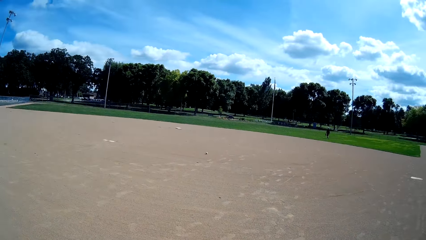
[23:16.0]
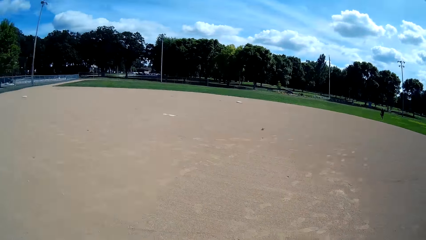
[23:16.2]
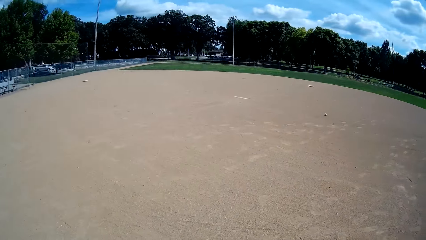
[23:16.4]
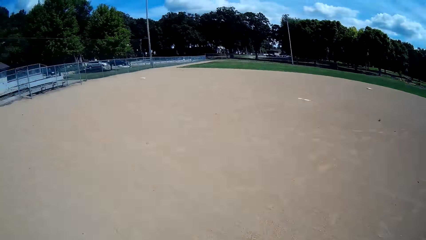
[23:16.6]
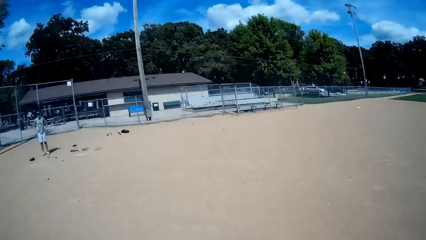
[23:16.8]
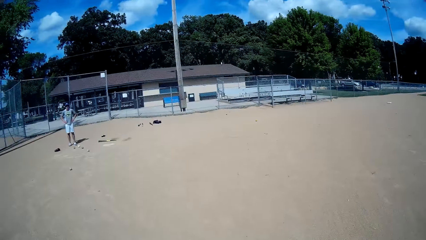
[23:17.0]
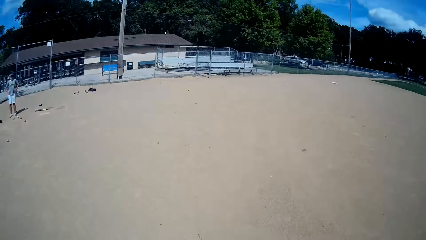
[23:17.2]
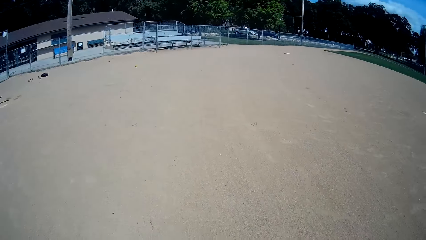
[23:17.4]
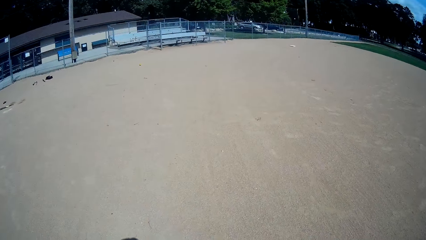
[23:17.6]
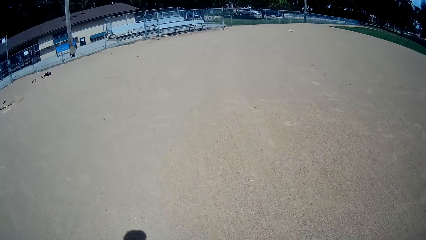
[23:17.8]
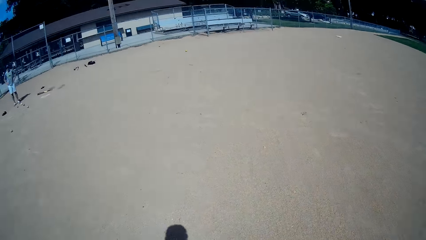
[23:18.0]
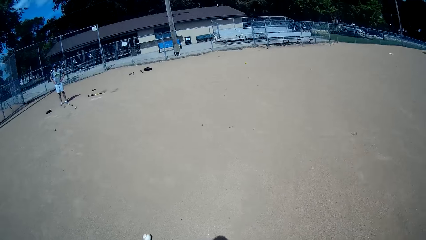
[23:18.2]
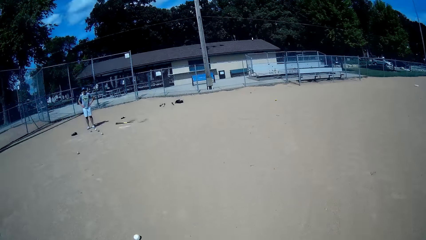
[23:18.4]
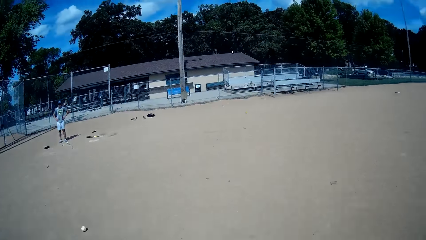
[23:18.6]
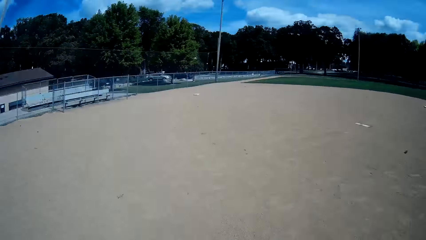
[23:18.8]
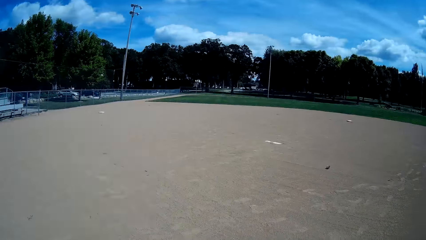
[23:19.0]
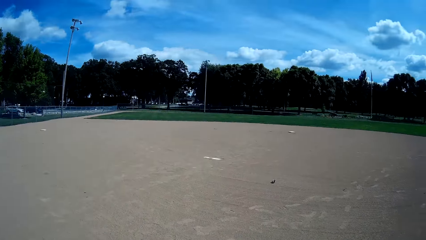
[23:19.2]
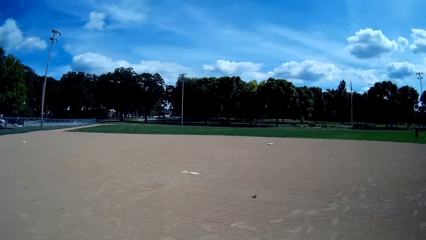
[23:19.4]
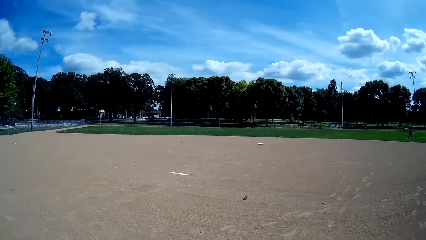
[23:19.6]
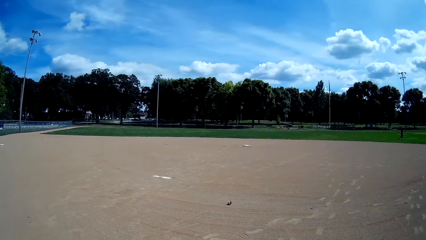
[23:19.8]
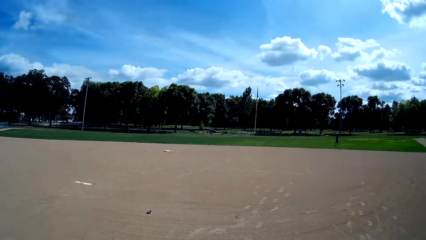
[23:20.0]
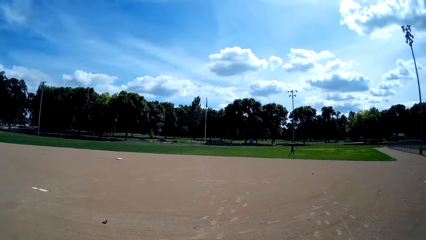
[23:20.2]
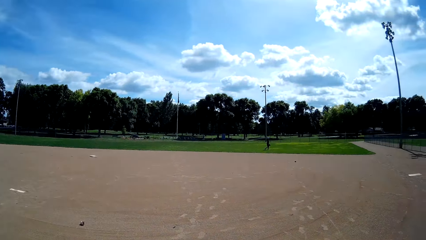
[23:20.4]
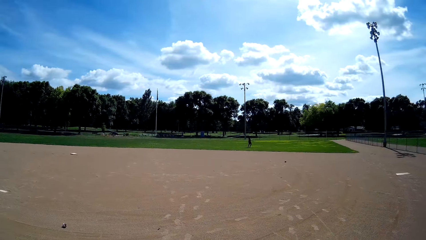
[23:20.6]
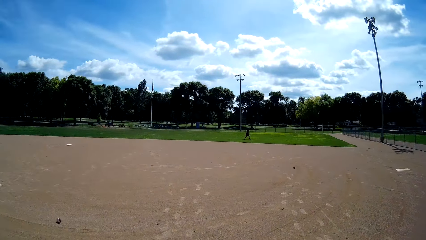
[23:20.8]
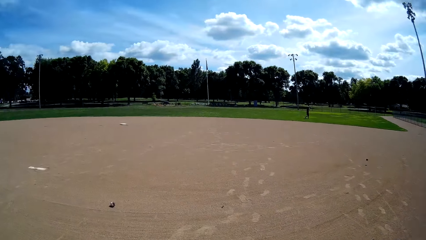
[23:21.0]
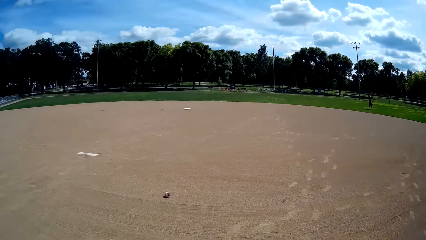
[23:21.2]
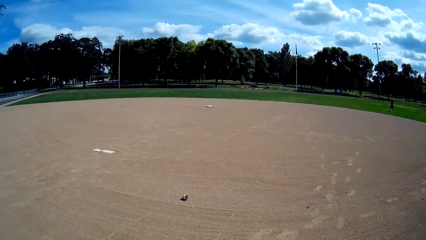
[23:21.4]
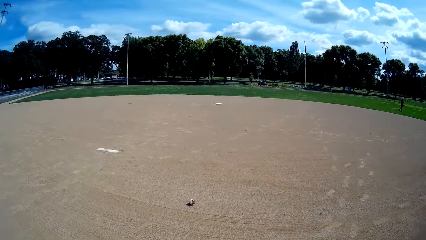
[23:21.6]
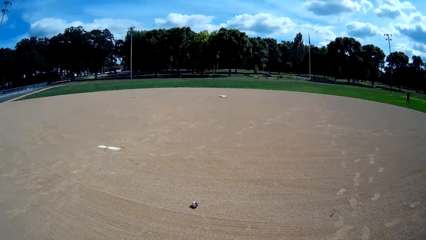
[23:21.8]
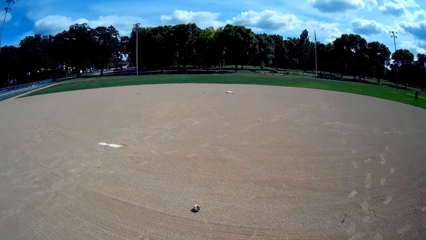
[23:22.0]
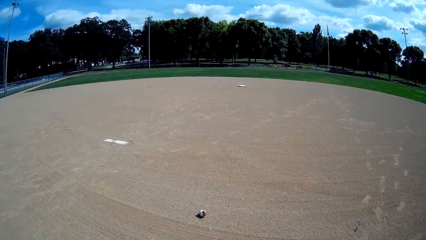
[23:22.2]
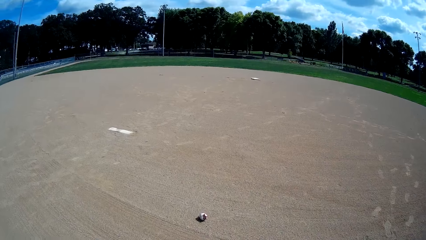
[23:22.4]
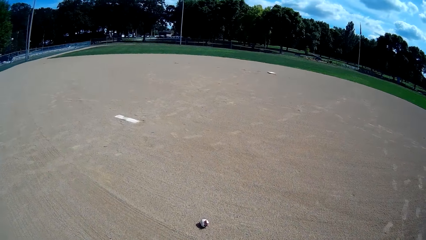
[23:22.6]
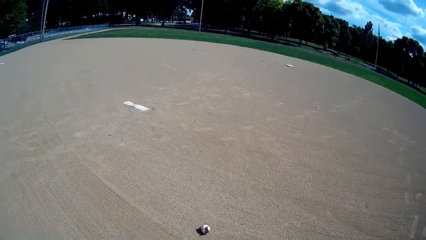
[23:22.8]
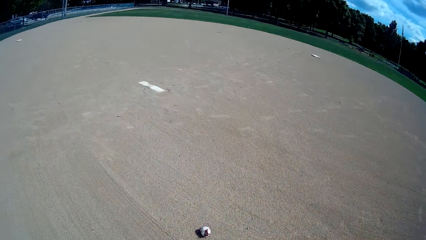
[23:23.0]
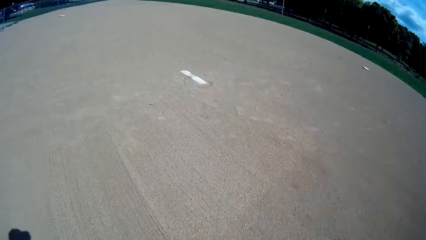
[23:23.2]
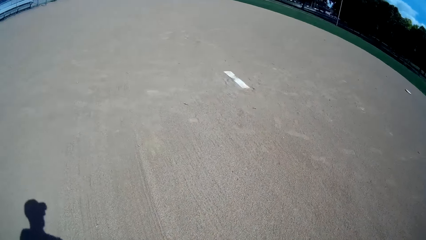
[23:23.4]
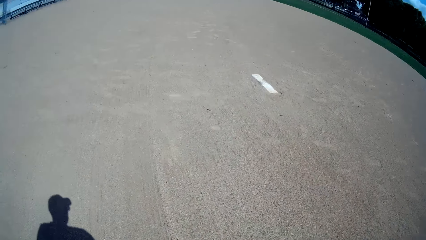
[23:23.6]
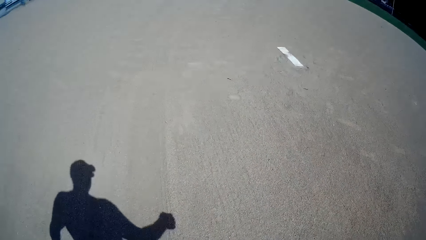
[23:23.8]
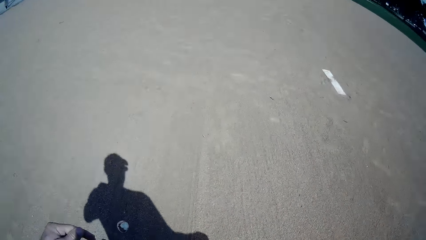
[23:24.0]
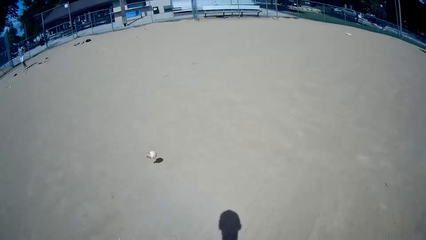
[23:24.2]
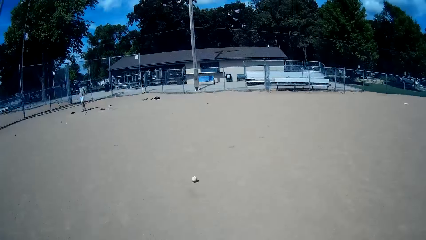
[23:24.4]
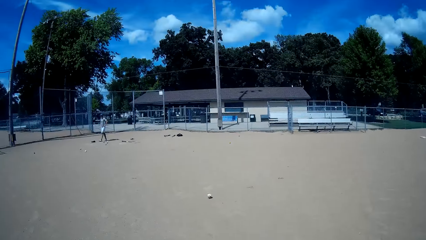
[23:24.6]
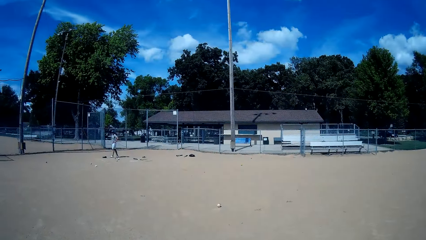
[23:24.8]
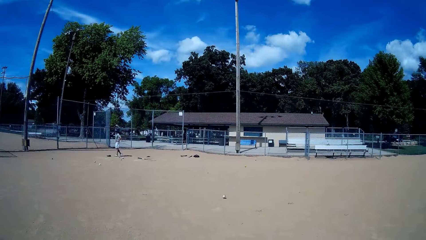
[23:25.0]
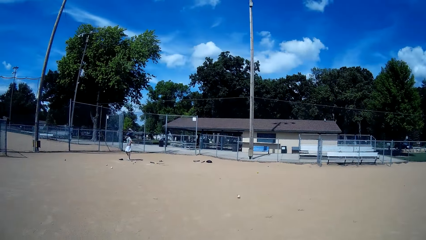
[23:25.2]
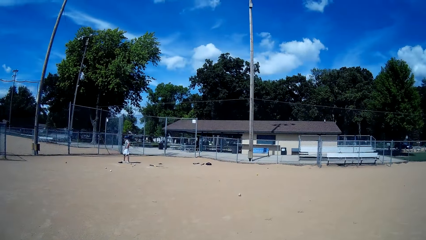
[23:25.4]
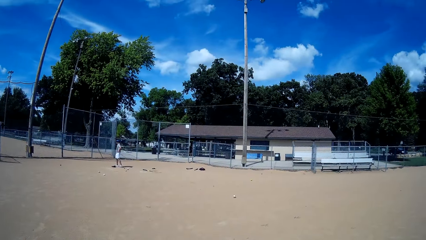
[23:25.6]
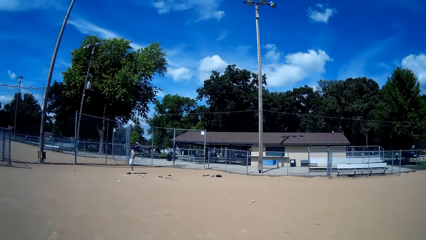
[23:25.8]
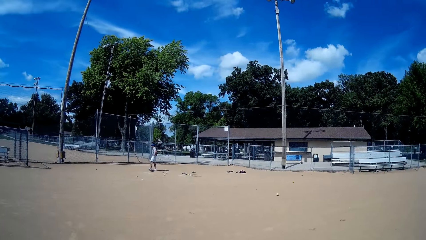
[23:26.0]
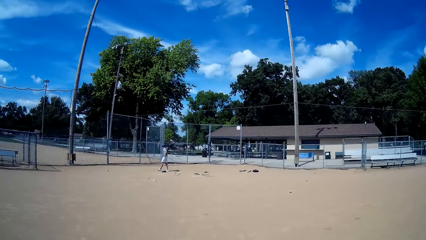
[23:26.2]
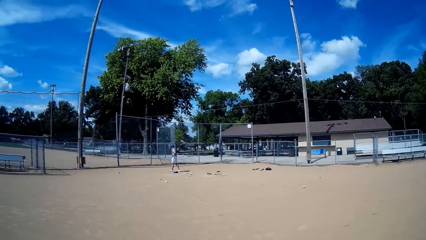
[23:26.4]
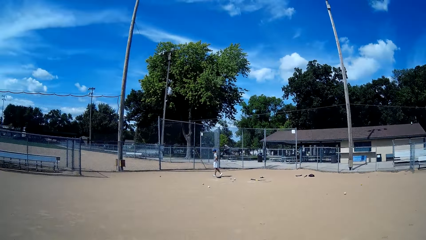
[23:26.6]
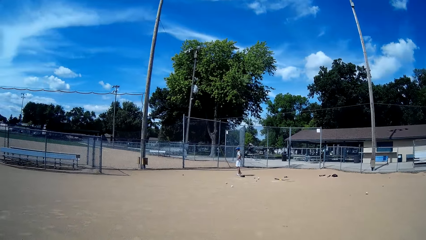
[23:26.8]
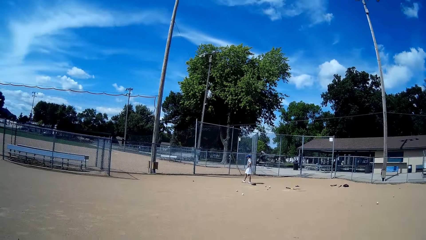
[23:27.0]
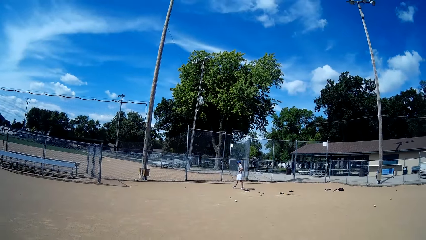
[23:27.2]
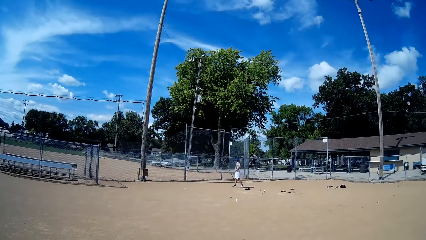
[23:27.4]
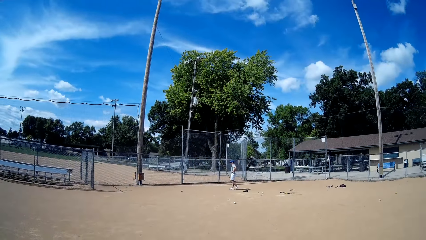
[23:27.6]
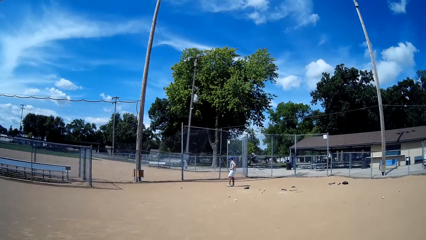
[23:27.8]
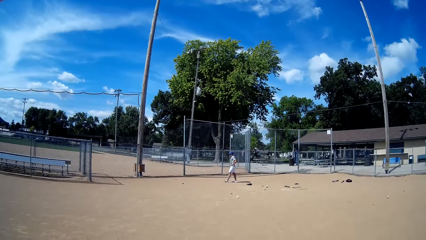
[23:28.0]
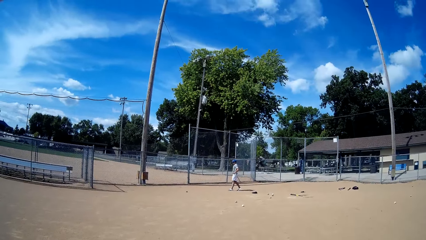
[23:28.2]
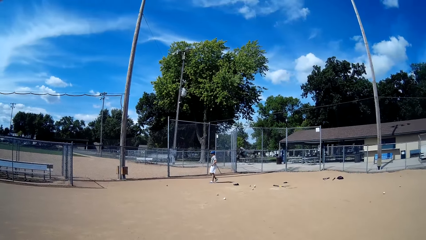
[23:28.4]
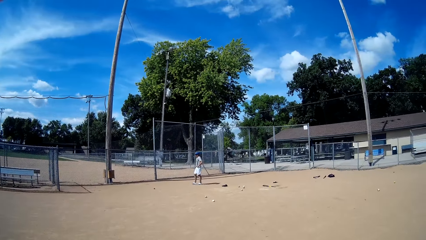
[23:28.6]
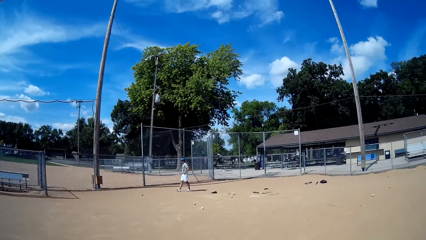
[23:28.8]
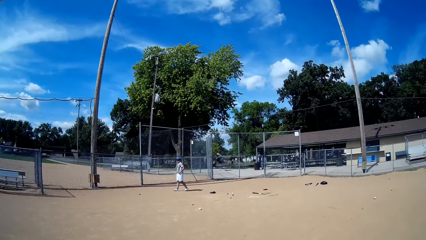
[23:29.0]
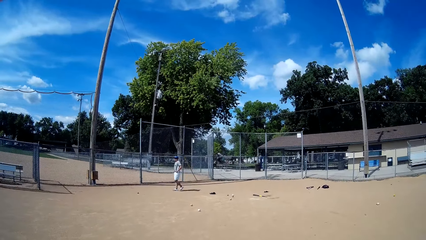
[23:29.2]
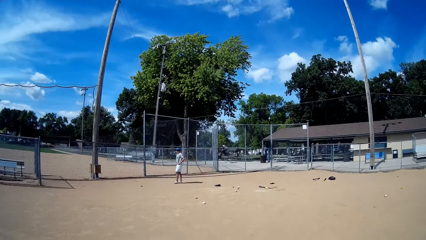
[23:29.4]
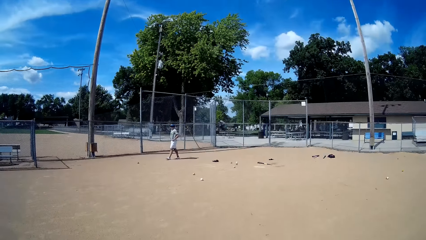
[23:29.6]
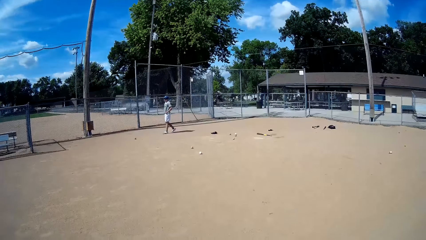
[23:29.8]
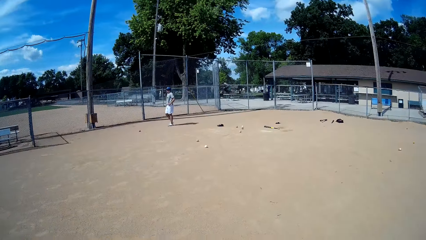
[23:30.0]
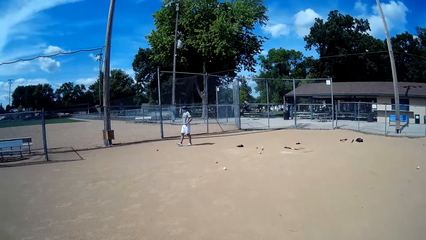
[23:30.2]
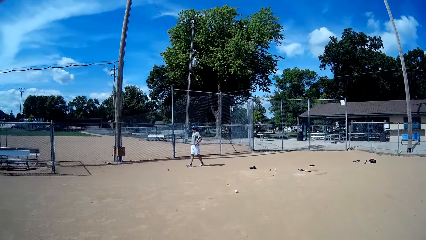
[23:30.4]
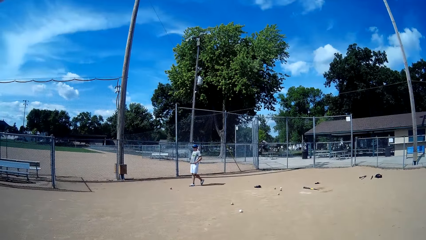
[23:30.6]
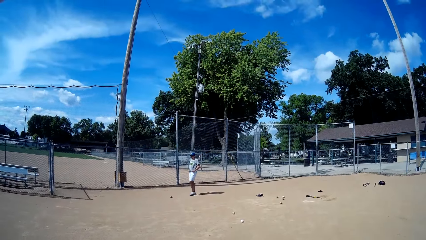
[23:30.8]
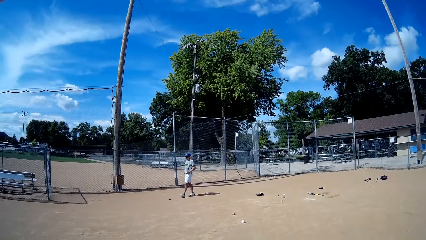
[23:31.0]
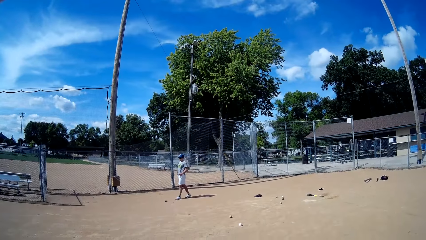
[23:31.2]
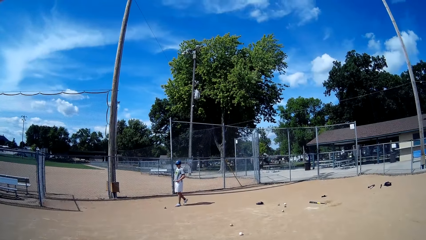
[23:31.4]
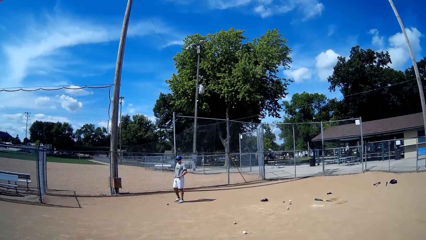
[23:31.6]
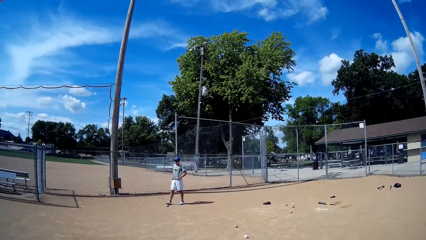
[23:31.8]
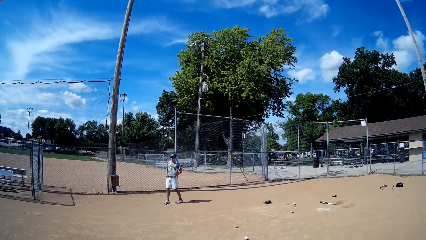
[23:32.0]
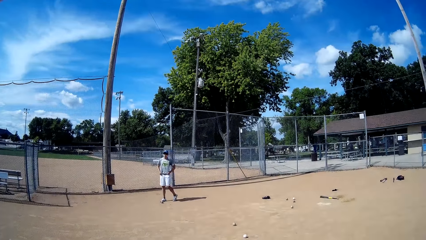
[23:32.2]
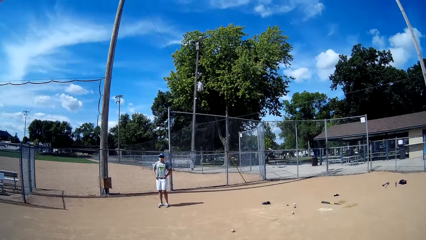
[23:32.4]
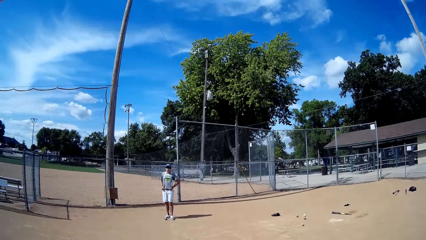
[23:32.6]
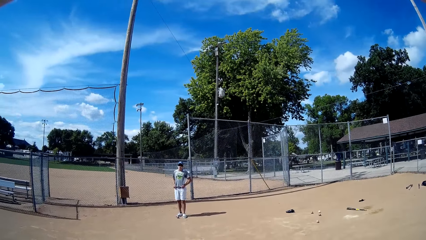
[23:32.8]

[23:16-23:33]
The camera wearer kicks the ball towards a man. They walk towards another ball on the ground. They kick the ball towards the man. They throw the ball to the man. The man walks towards a gate. The camera wearer walks towards the man. The man walks on the field.
